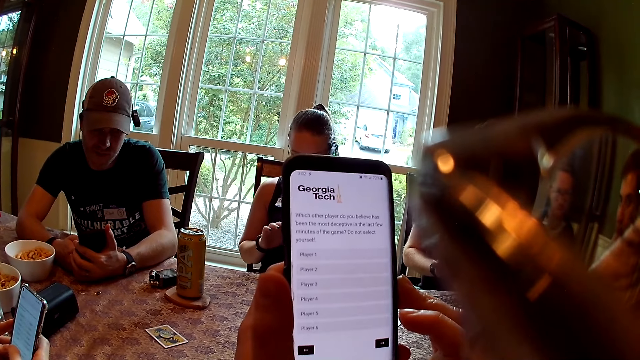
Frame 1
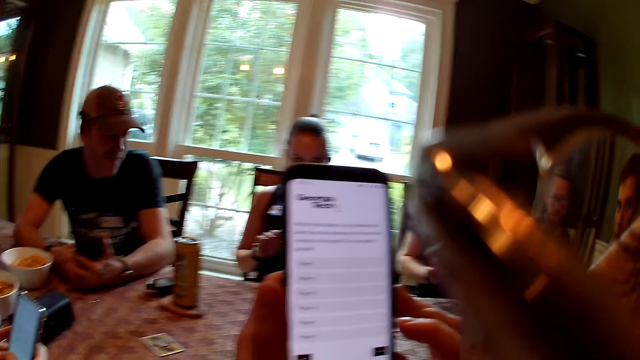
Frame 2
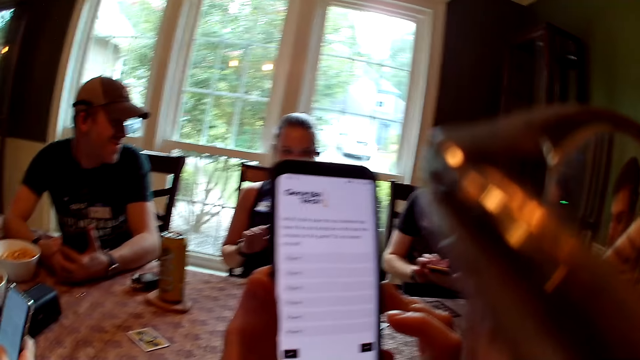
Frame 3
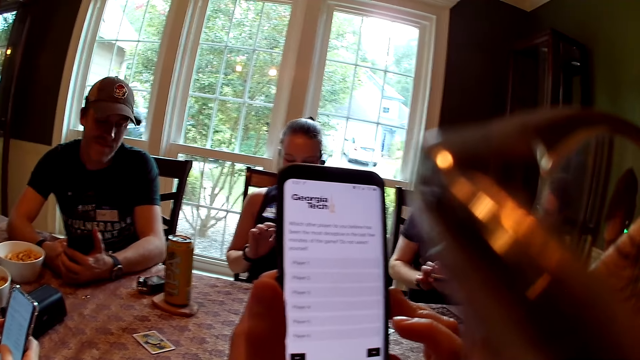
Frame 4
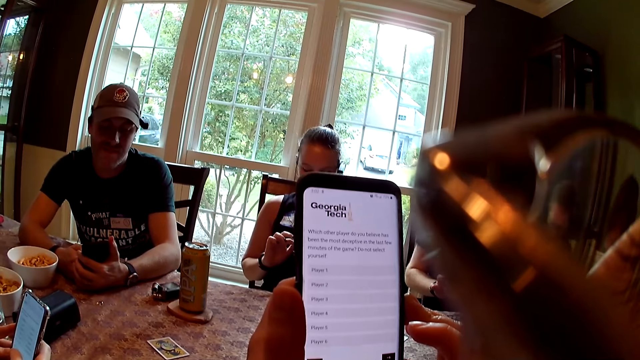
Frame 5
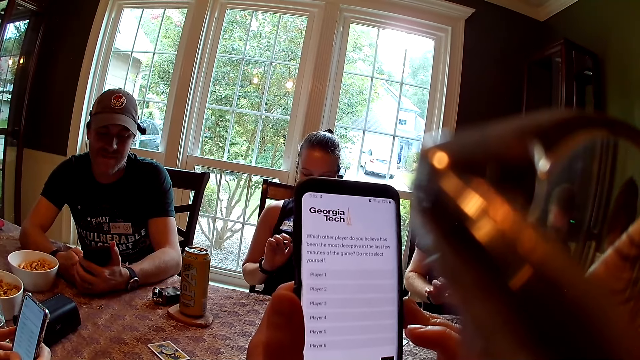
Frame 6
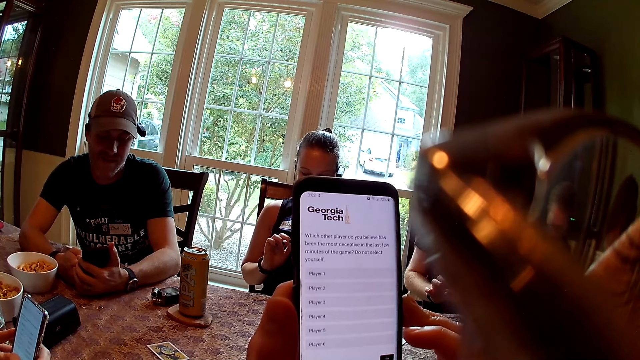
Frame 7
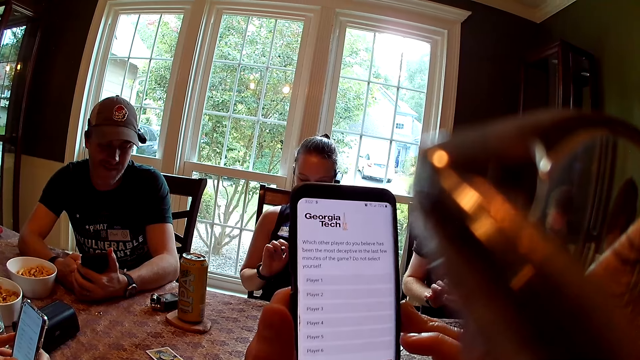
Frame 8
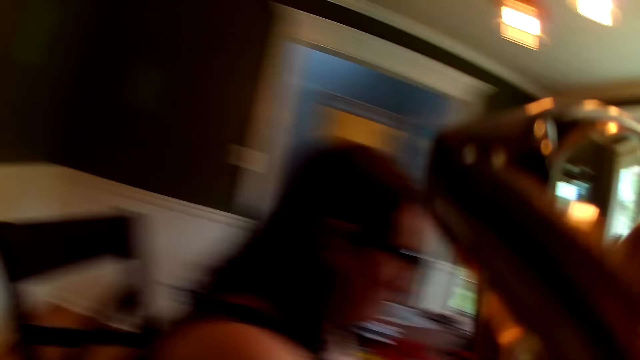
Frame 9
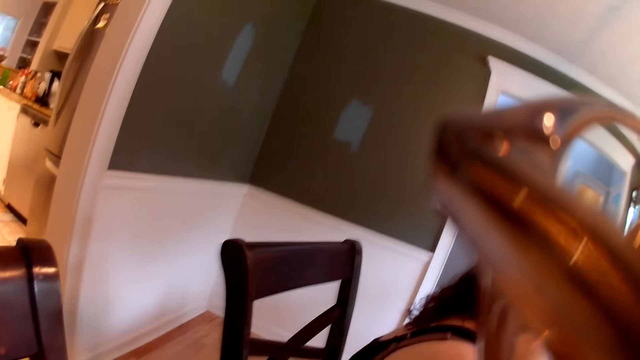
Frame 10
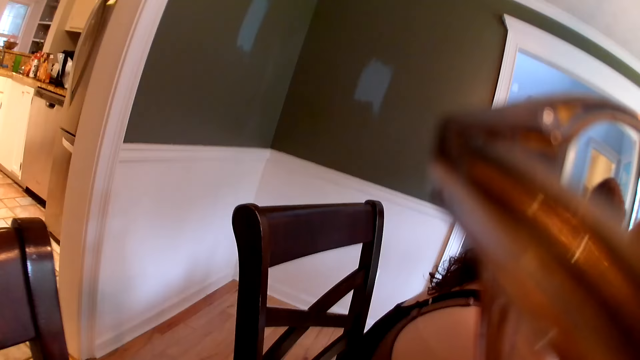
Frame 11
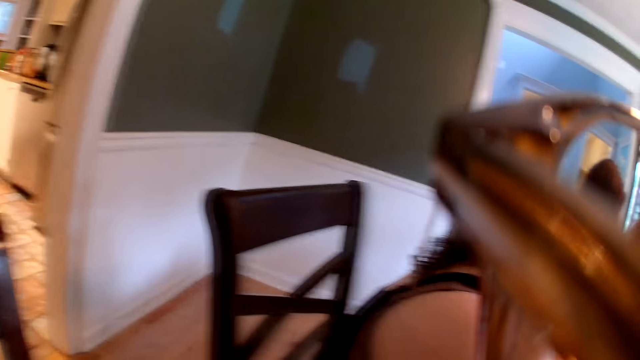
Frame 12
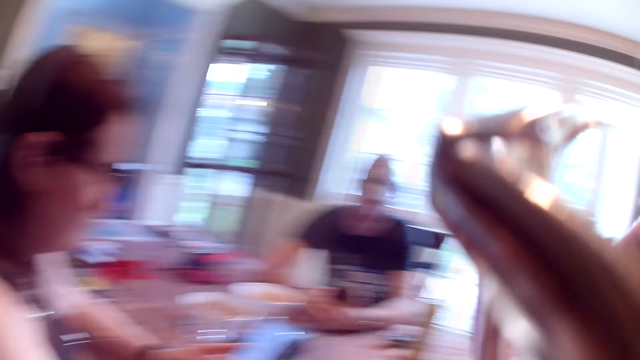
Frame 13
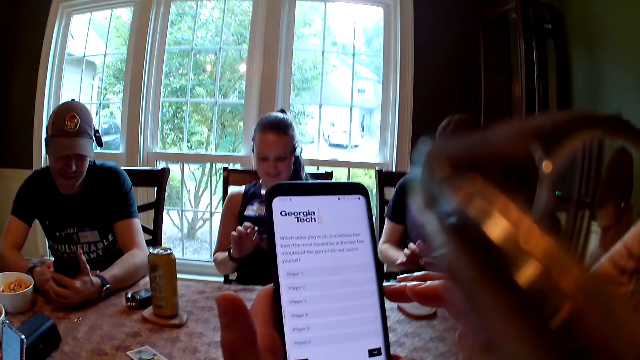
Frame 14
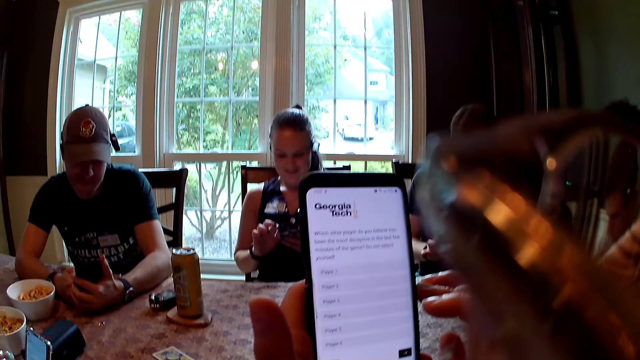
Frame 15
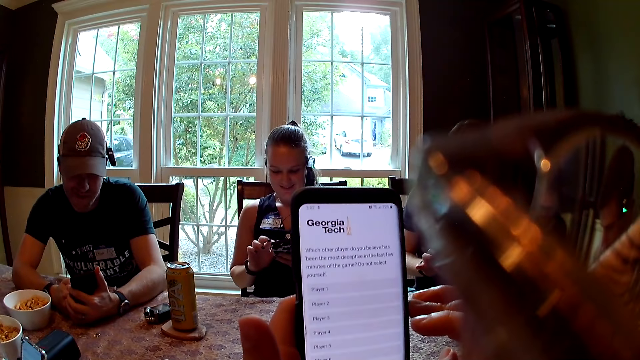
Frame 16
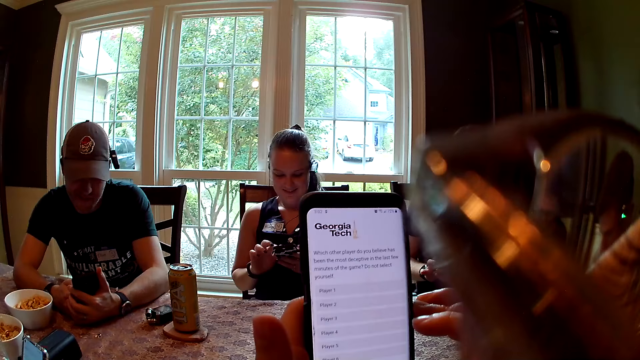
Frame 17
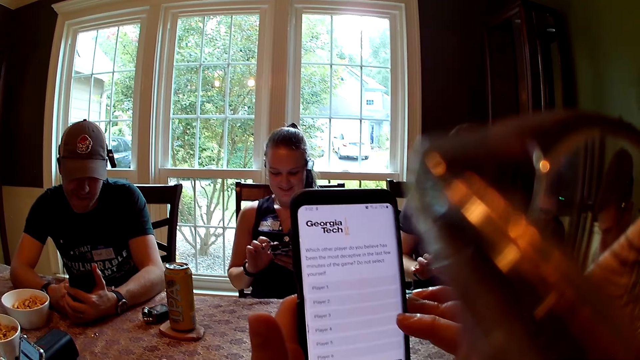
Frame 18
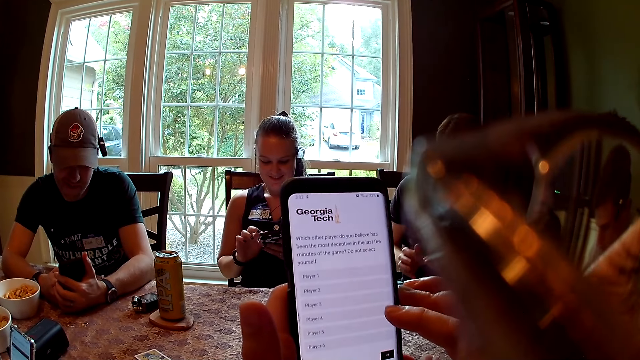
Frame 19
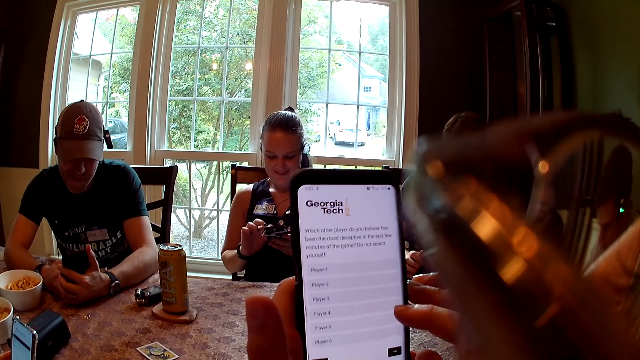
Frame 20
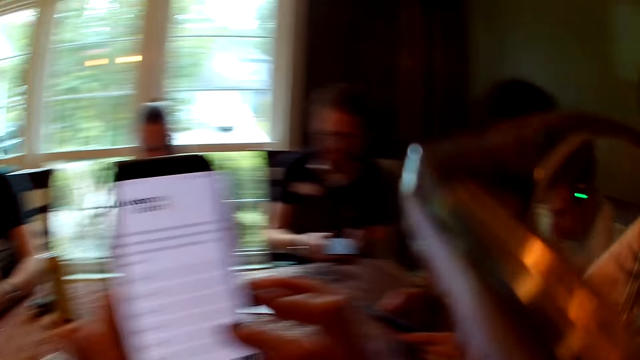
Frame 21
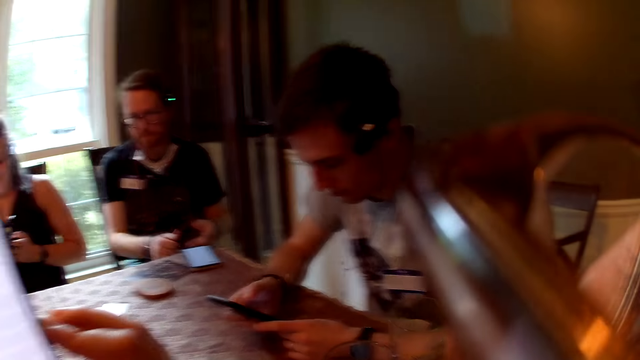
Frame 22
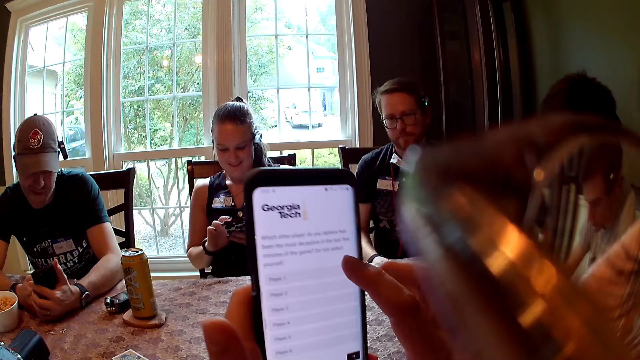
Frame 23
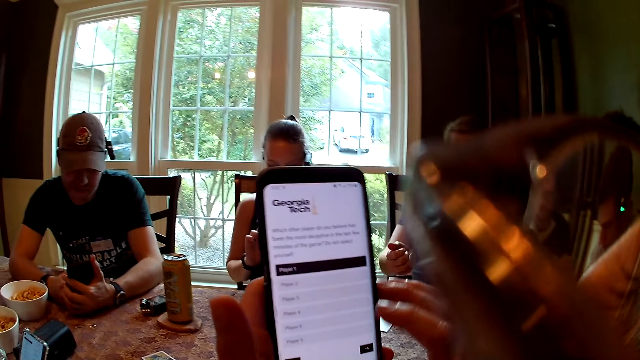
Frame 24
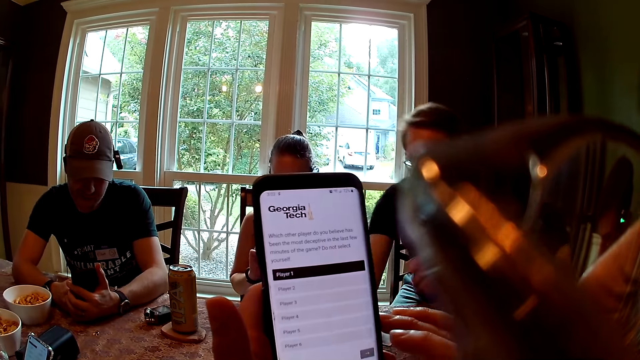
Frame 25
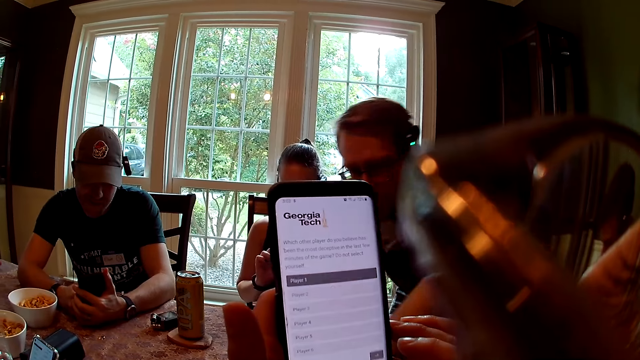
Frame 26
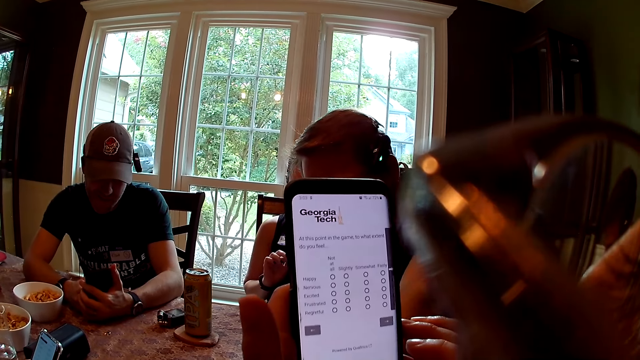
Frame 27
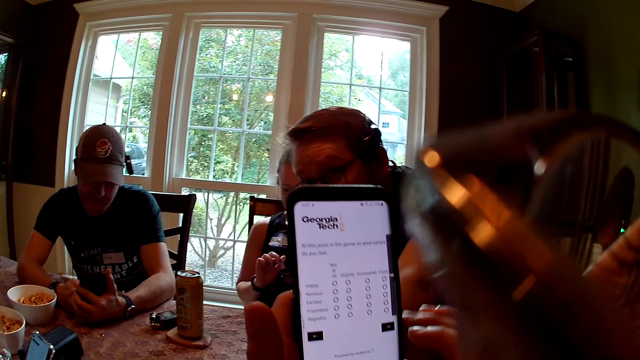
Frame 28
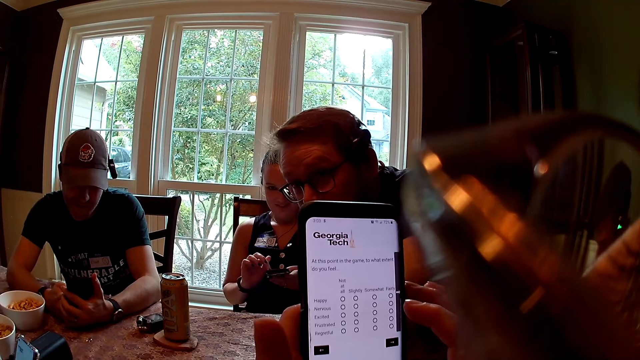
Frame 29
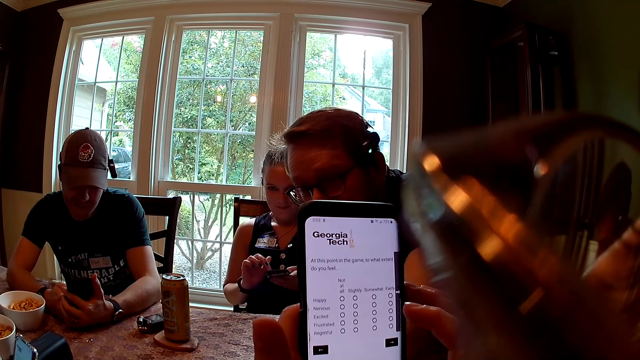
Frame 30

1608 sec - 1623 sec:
The camera wearer looks around. They use the phone. They look around. The man drops the phone on the table with both hands. The camera wearer uses the phone. The man leans towards the camera wearer.

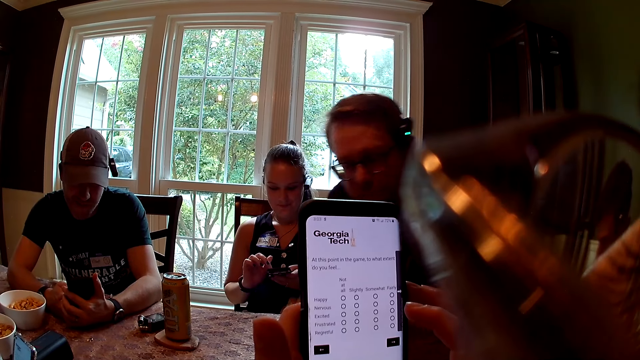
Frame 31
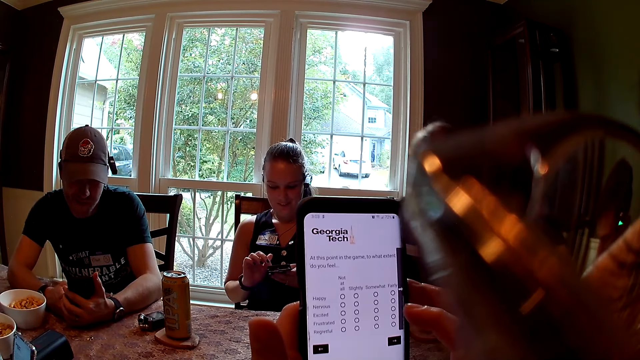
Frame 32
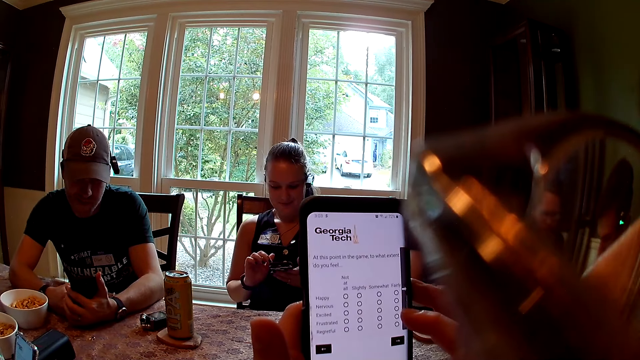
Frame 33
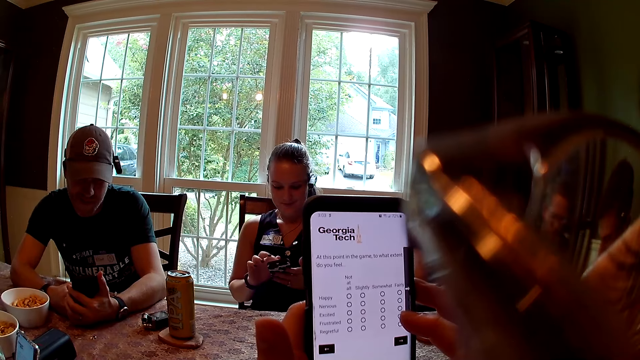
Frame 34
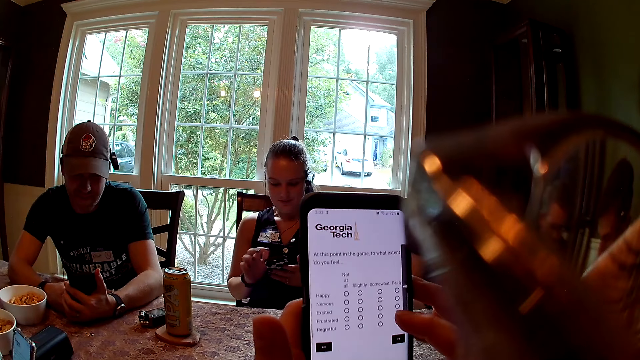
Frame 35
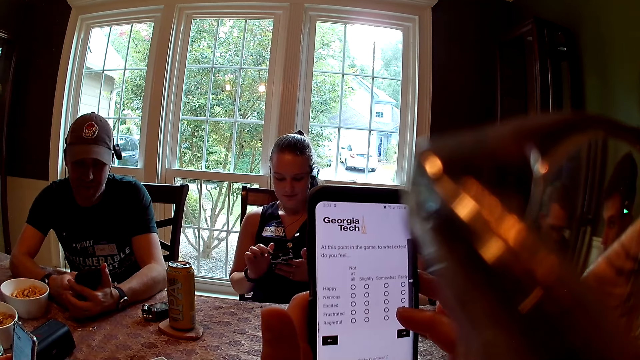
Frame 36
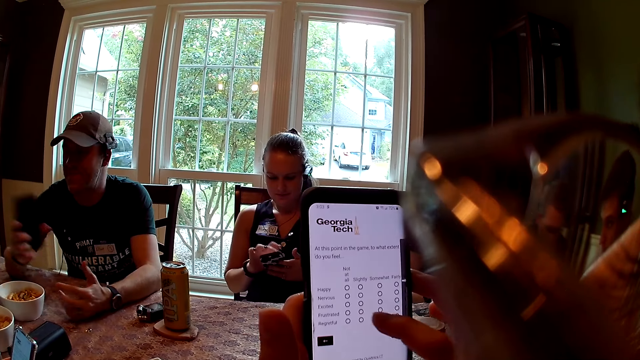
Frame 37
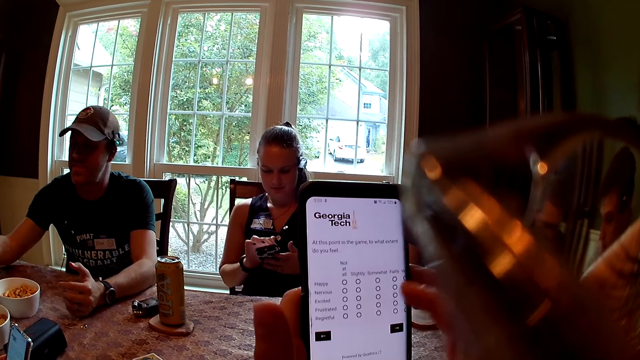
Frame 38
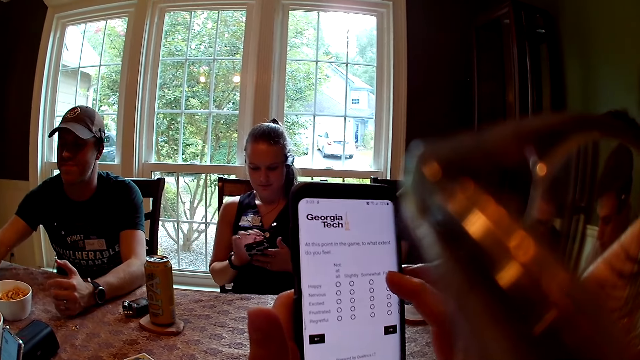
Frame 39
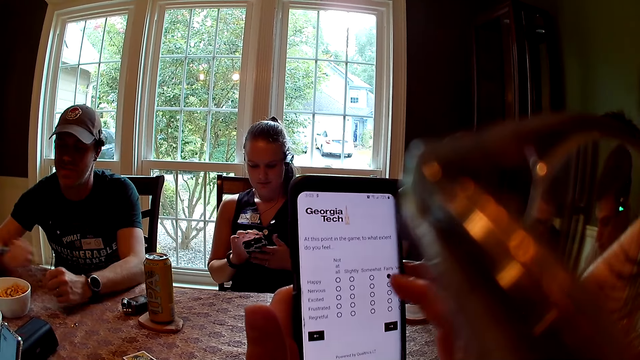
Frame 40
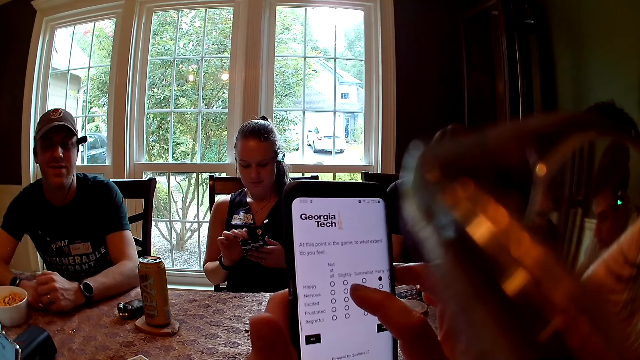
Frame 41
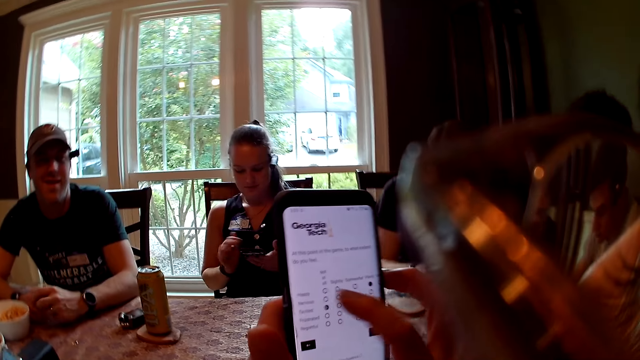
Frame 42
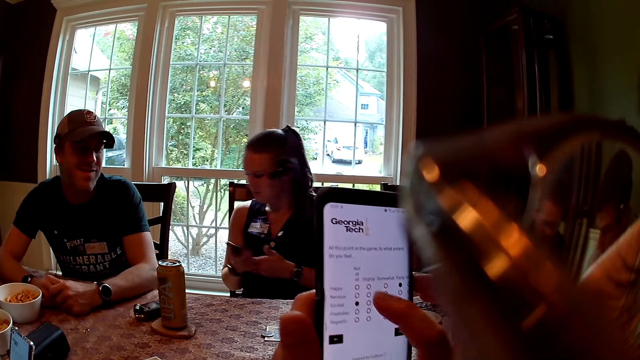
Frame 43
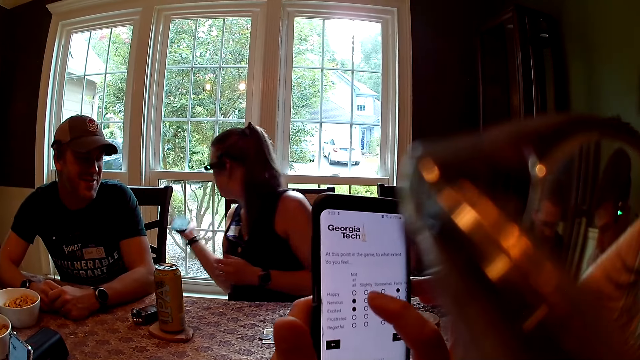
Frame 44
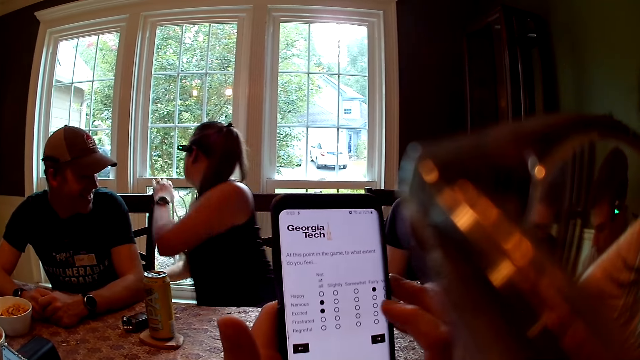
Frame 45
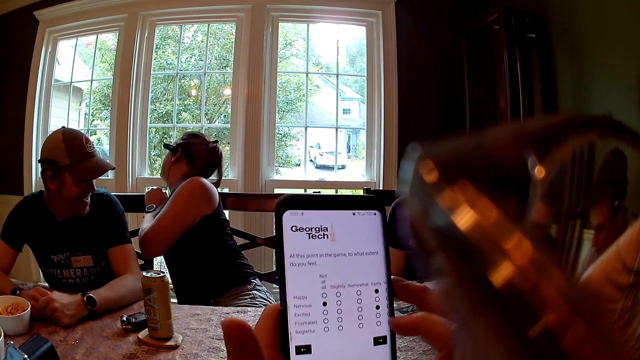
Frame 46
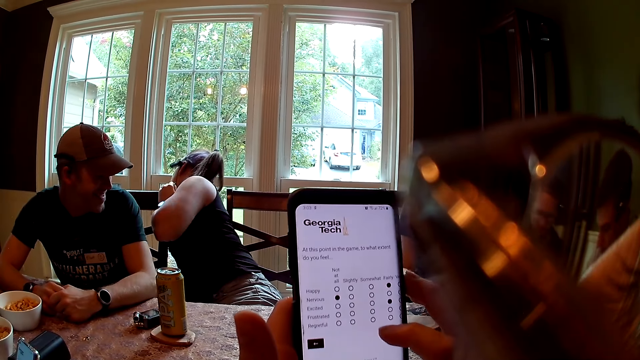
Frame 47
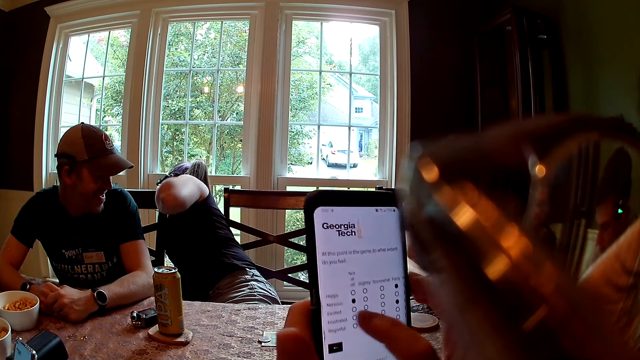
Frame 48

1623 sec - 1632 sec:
The man sits on the chair. Another man drops the phone on the table with his left hand. The woman drops the phone on the floor with her right hand.
